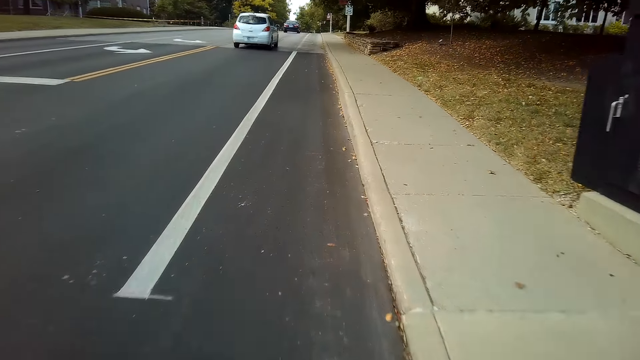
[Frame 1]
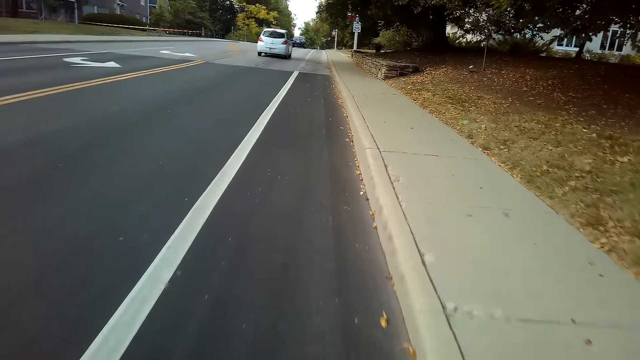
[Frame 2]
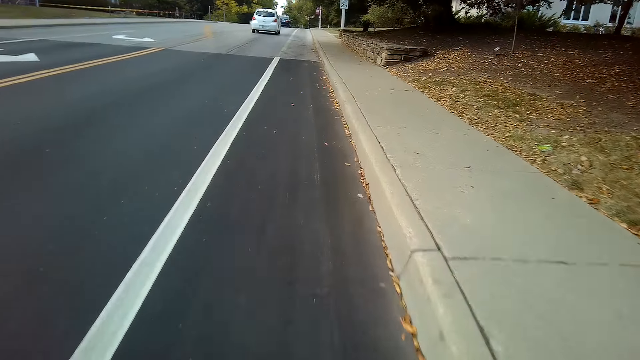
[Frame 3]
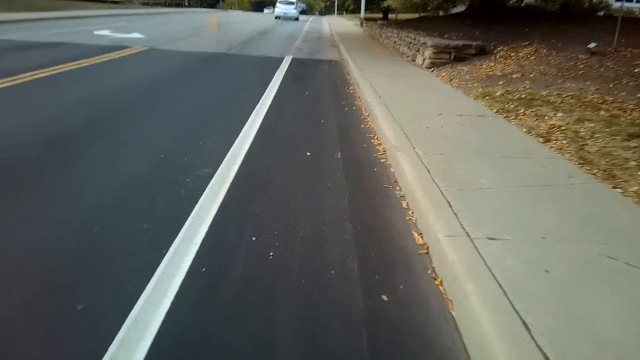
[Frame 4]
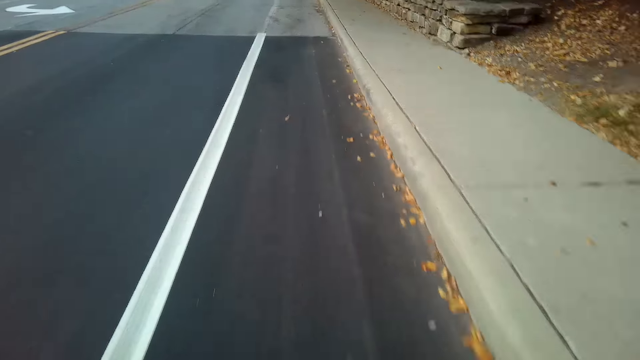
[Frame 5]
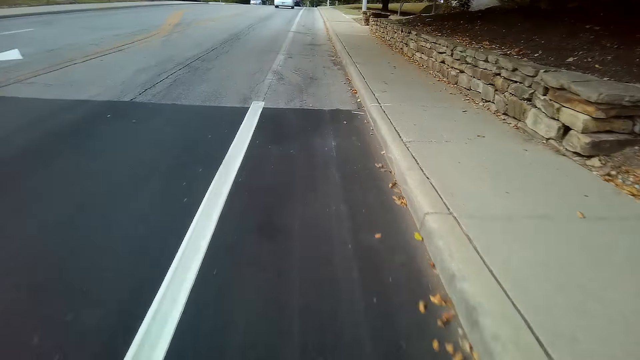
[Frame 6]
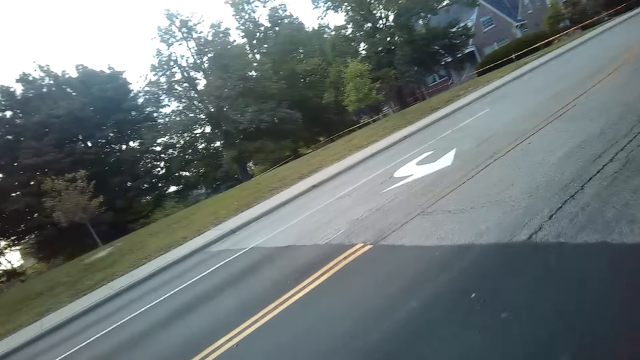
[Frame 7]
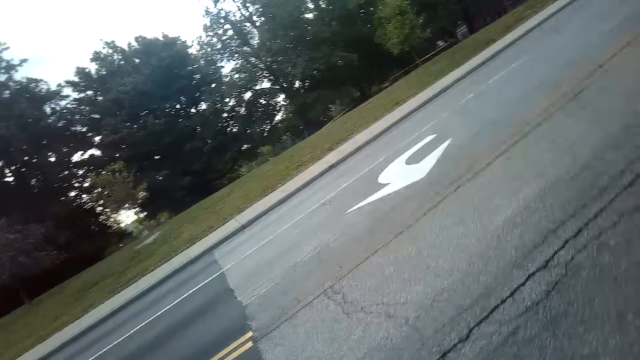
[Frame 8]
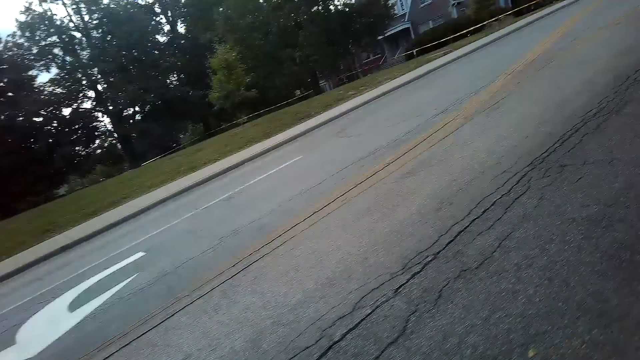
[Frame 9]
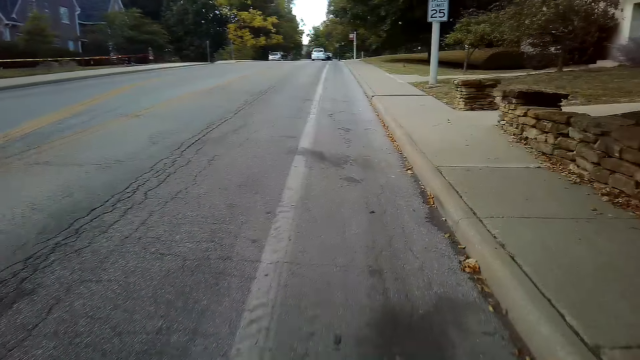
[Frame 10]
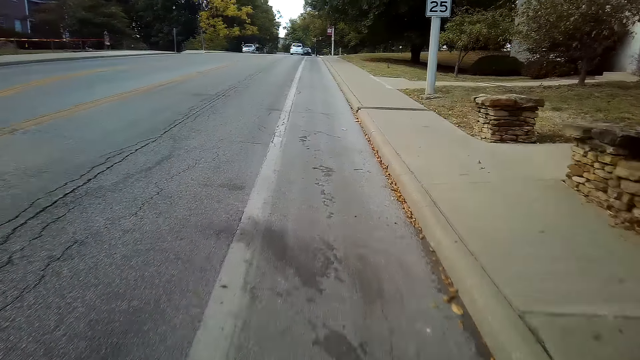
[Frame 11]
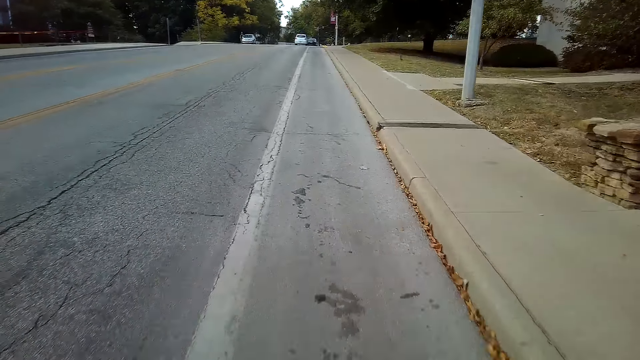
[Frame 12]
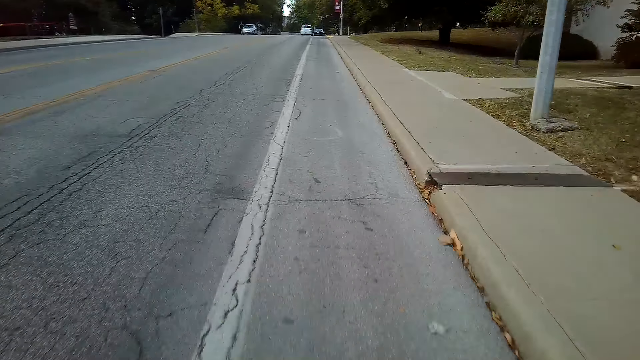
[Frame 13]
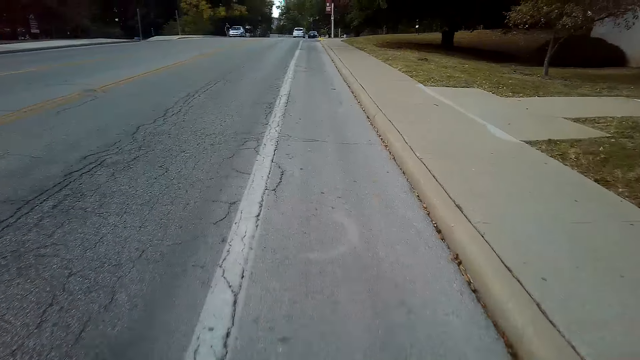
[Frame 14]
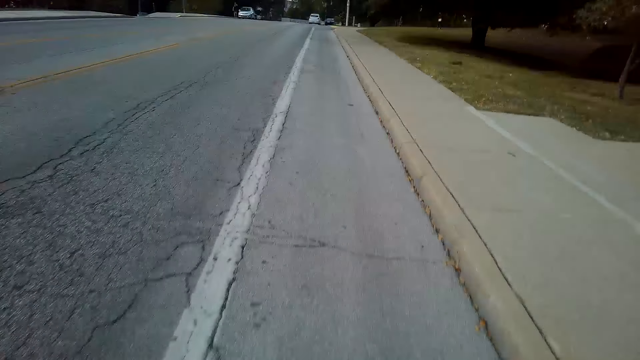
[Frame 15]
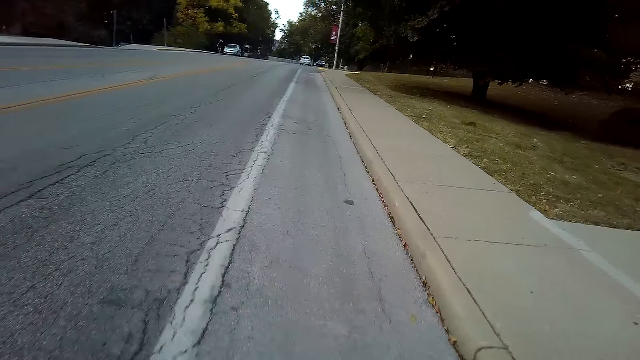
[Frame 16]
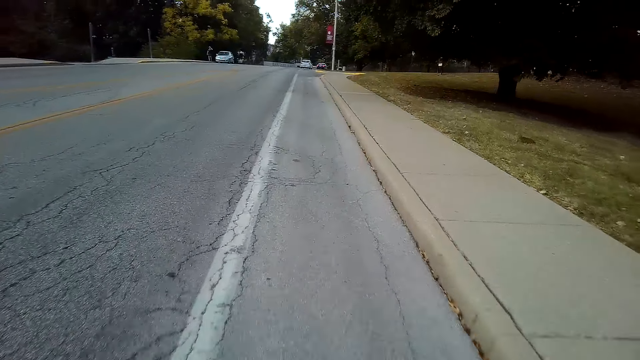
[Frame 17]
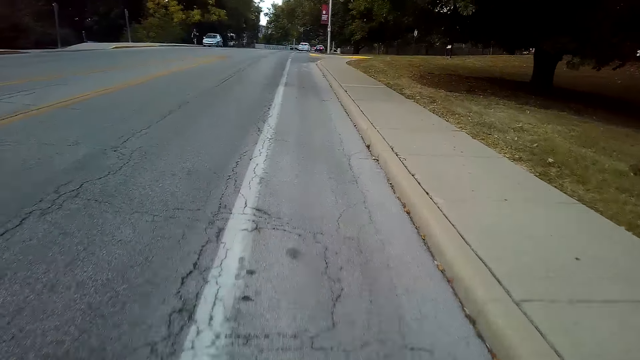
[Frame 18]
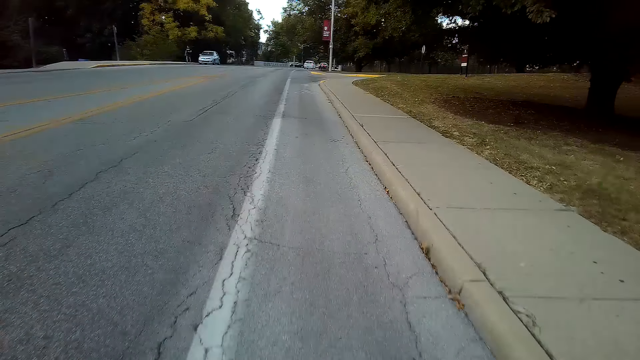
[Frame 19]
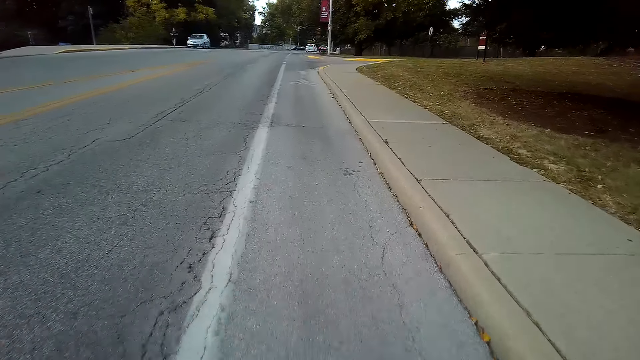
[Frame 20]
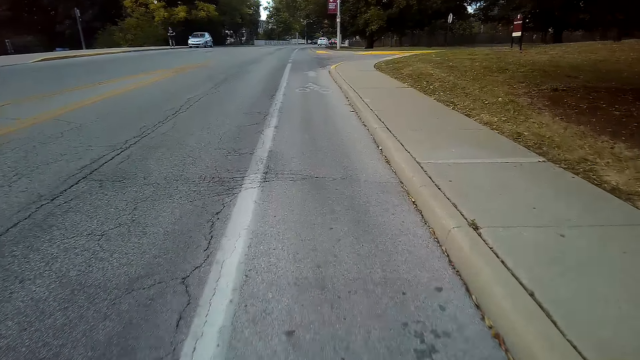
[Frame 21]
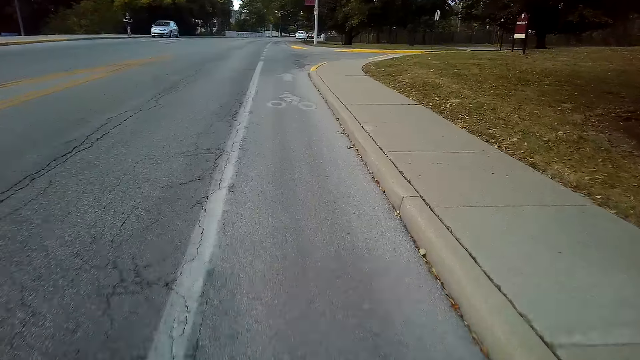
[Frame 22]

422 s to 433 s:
The camera wearer looks to the side of the road. They ride a mountain bike on the road. They ride the mountain bike along the road.

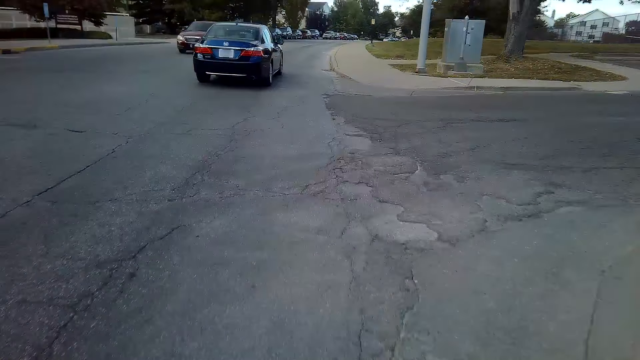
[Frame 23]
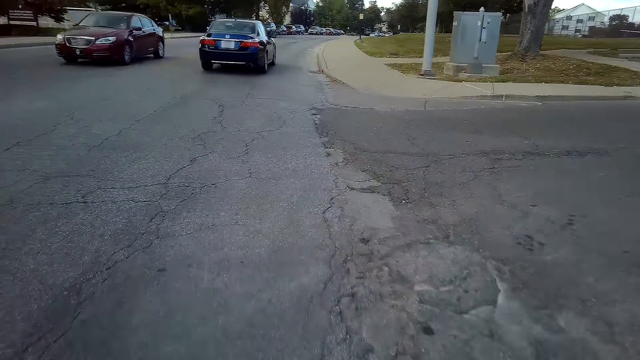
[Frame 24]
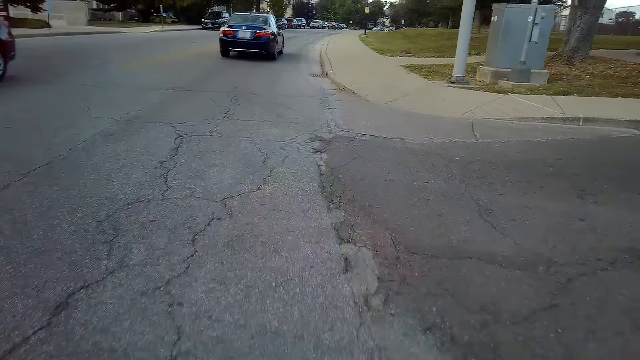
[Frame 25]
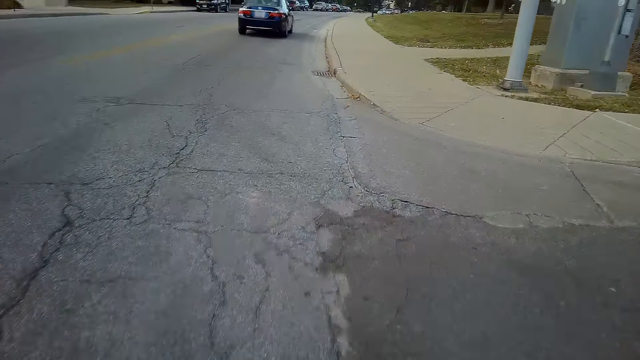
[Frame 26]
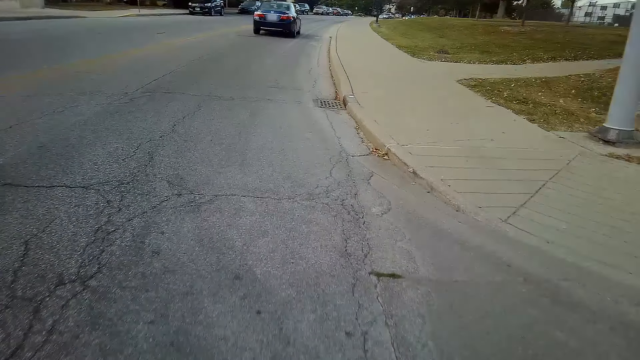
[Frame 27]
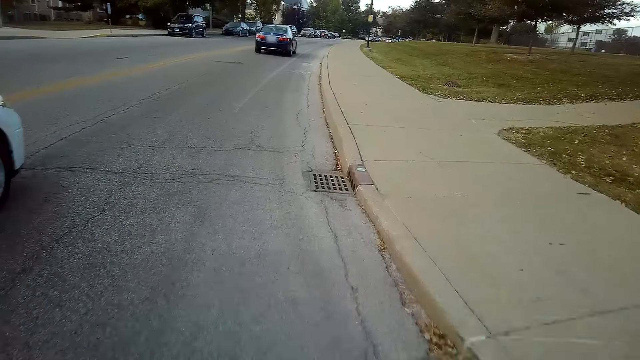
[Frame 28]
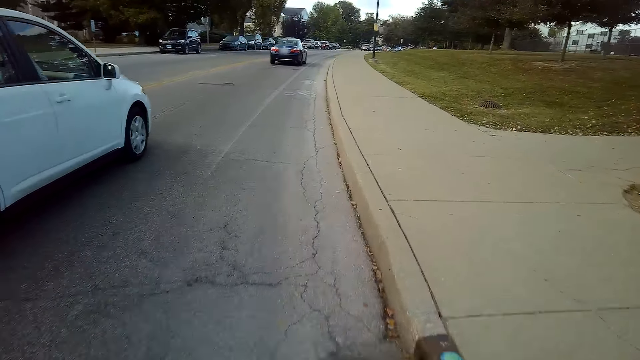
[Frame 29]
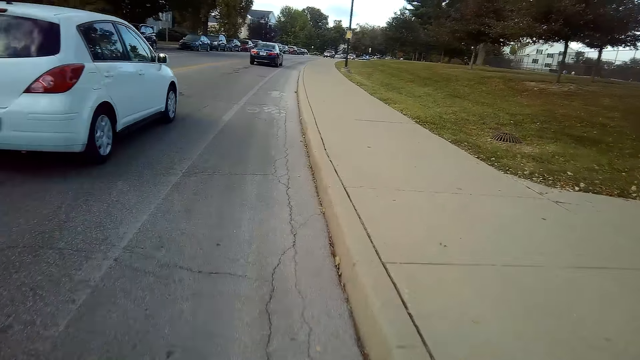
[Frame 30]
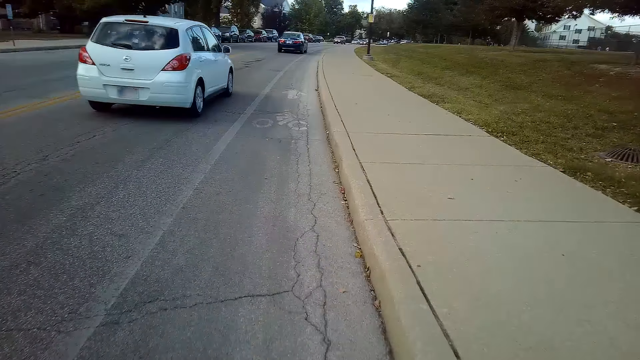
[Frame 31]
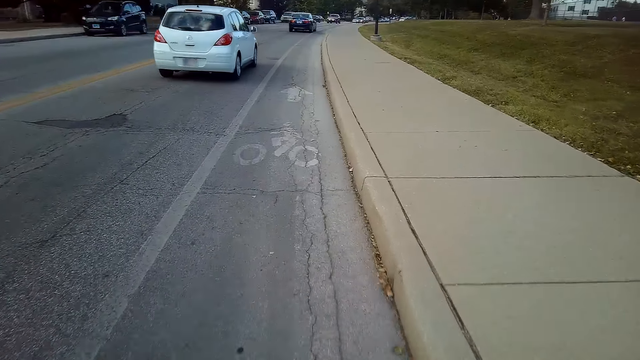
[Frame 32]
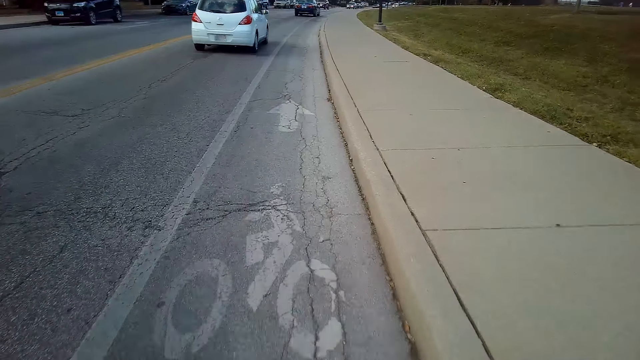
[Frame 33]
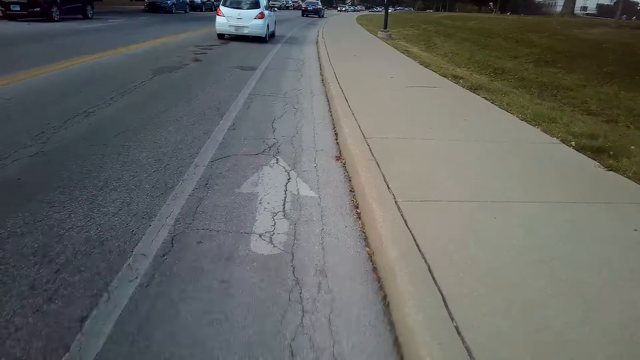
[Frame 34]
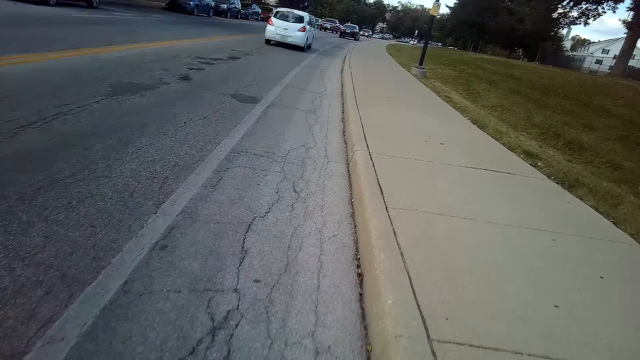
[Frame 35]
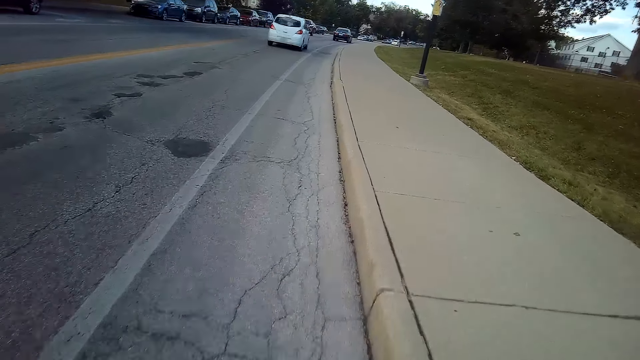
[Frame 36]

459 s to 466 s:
The camera wearer rides a mountain bike along the road.

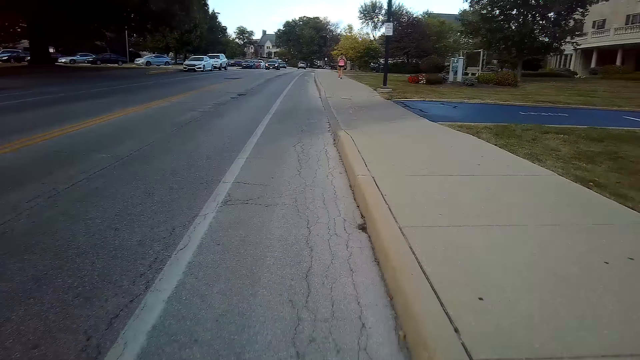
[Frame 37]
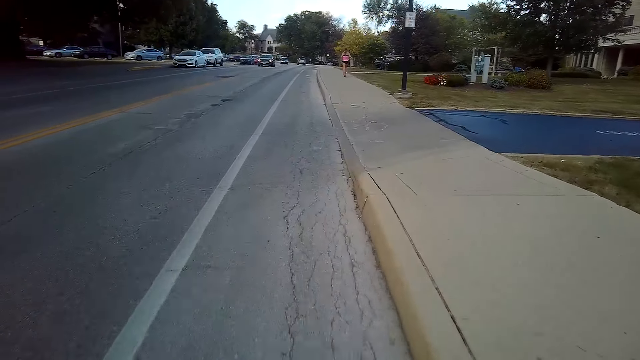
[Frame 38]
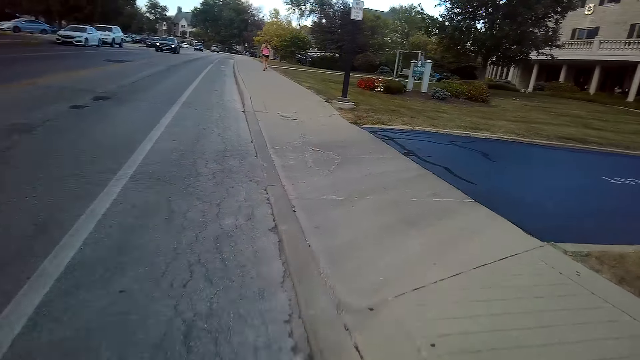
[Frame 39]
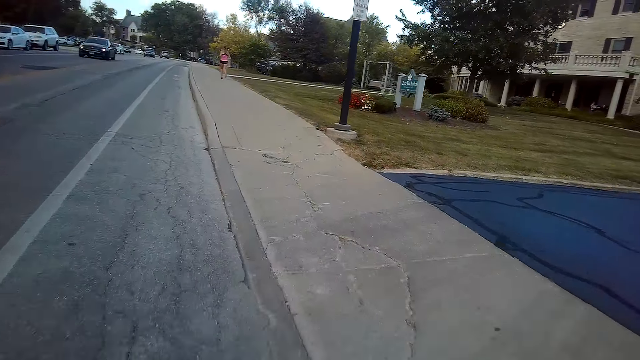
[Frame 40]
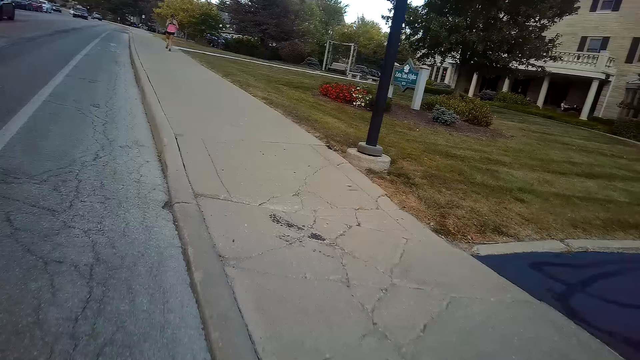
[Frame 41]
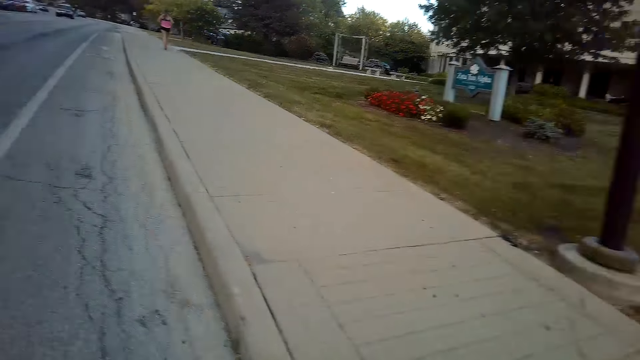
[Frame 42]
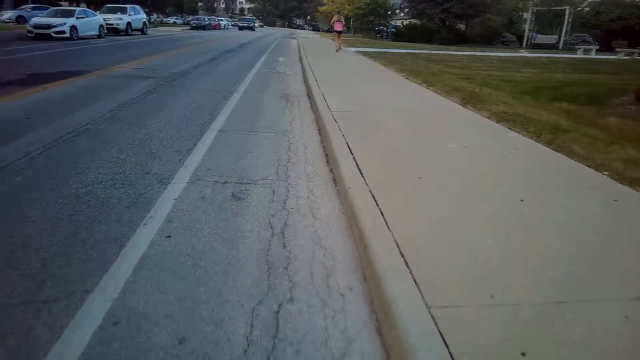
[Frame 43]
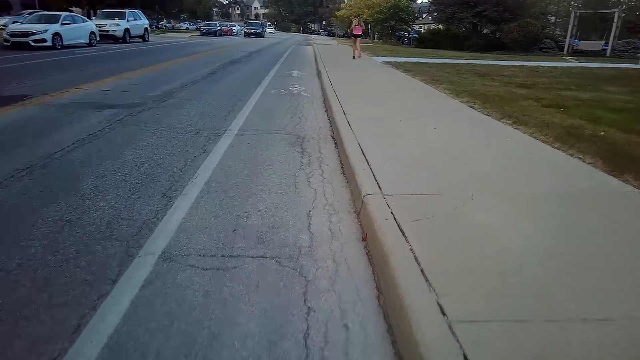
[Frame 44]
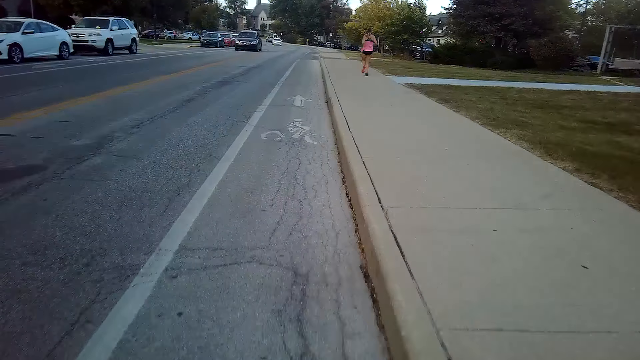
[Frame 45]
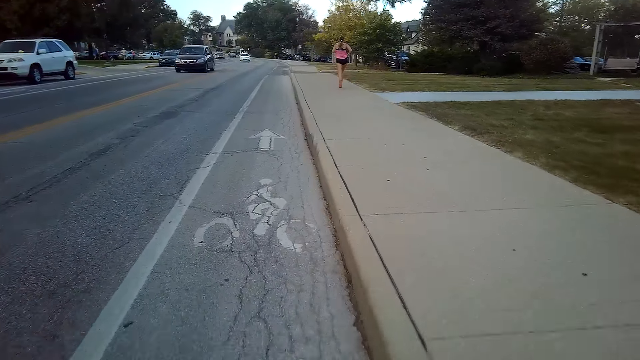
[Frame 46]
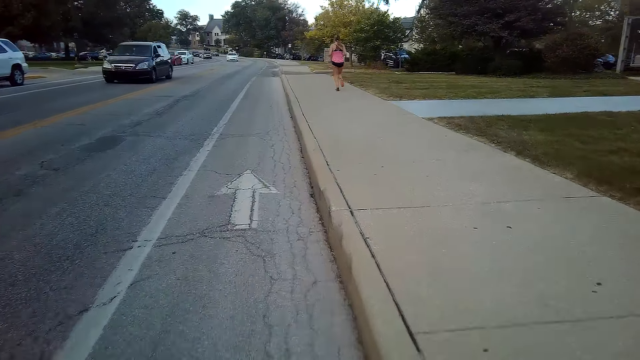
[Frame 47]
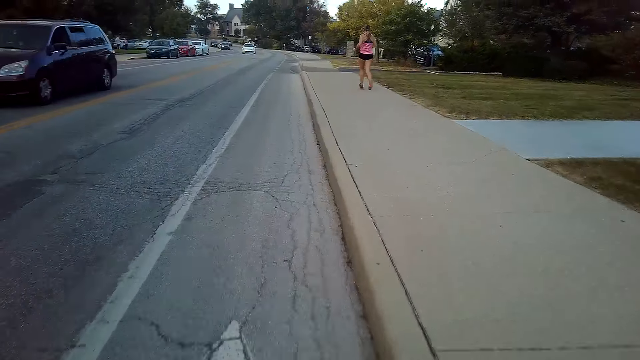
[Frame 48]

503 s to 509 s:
The camera wearer rides a mountain bike along the road.
